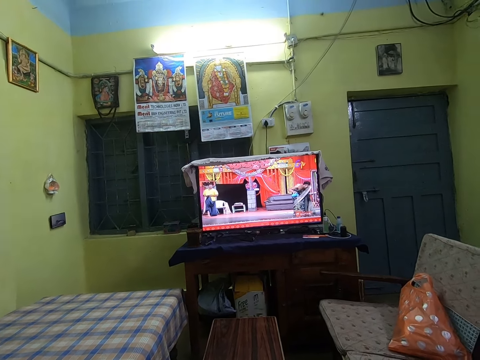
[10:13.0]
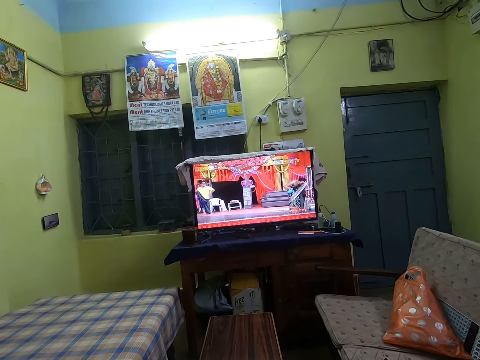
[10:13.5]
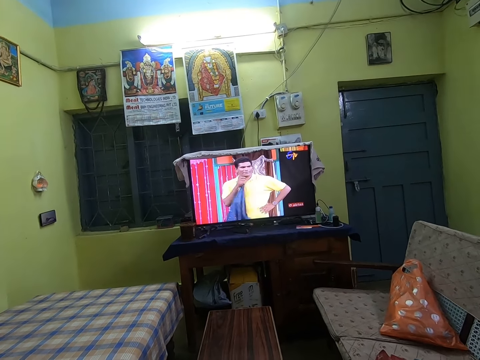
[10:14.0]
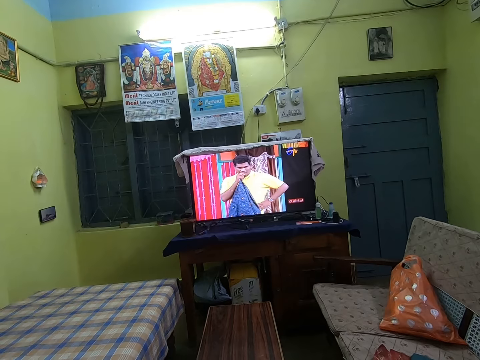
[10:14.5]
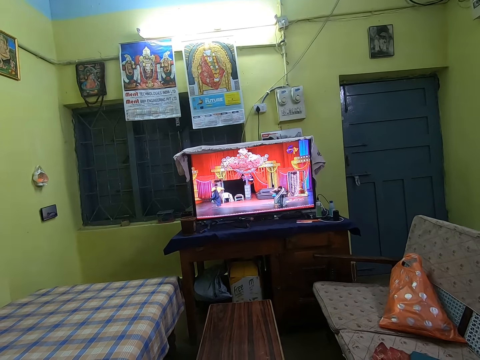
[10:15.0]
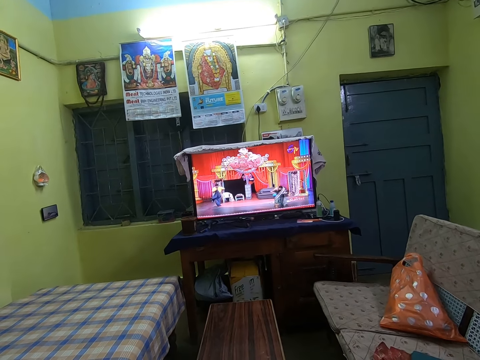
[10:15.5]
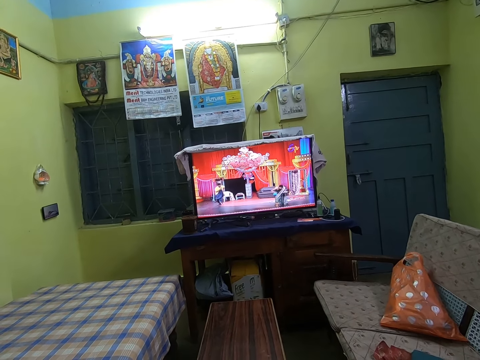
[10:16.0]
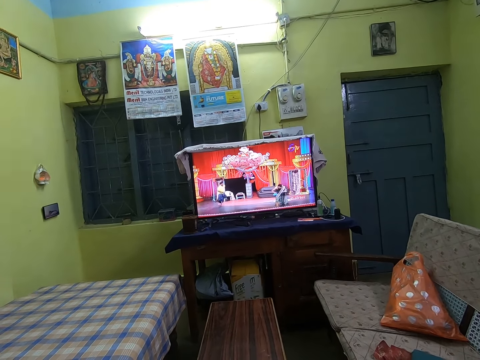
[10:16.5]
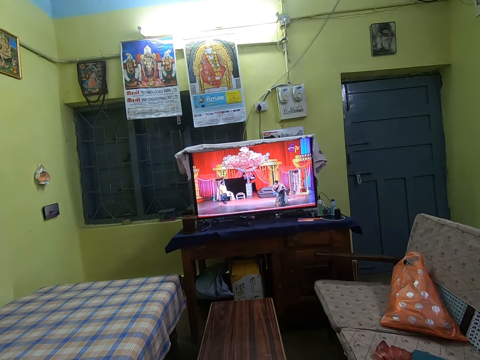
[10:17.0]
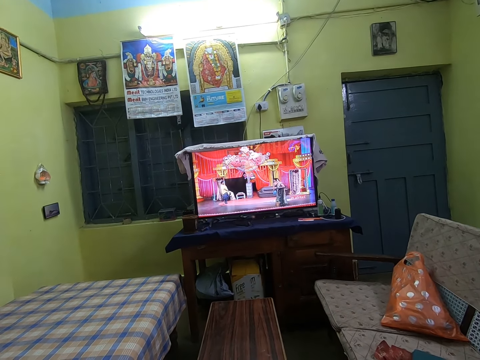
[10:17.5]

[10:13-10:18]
The camera wearer converses with the woman.

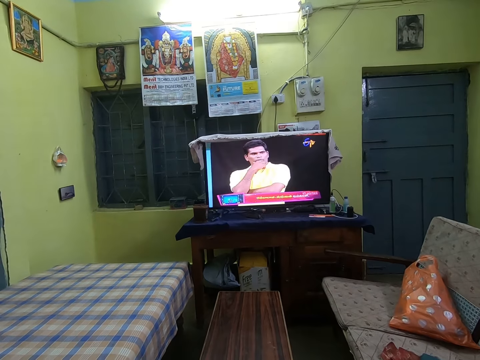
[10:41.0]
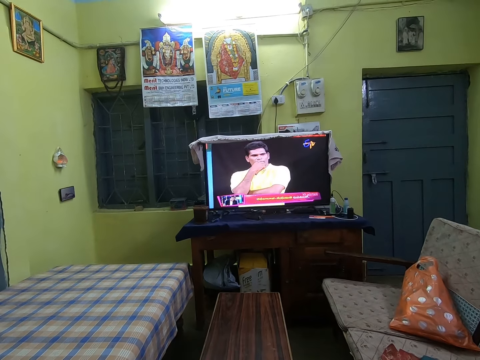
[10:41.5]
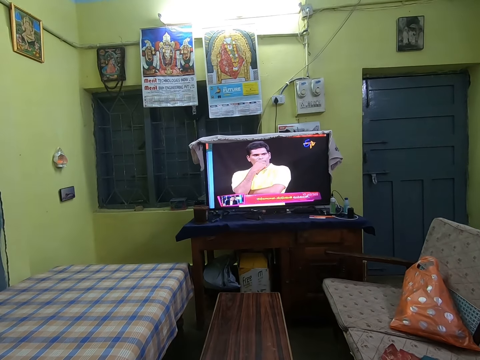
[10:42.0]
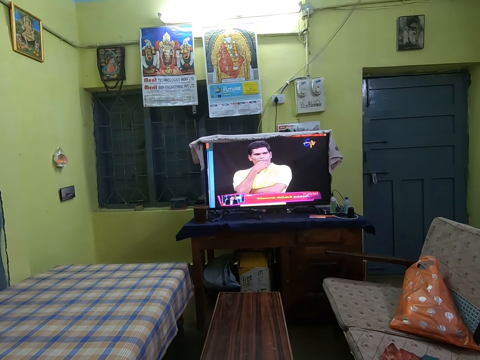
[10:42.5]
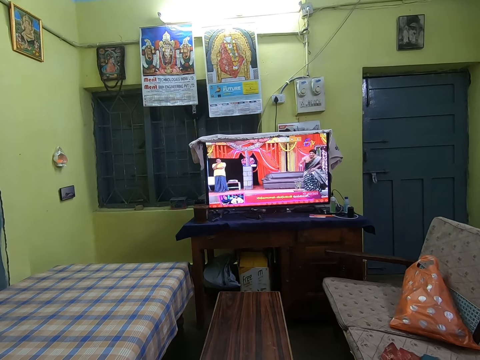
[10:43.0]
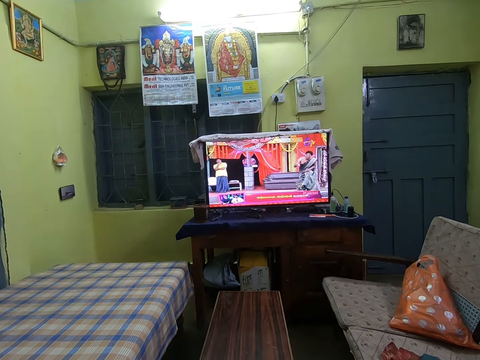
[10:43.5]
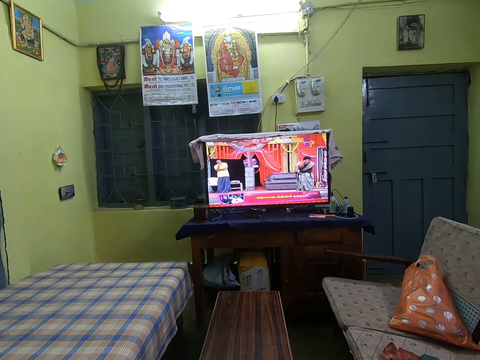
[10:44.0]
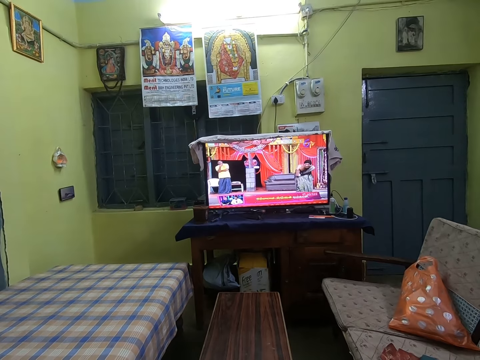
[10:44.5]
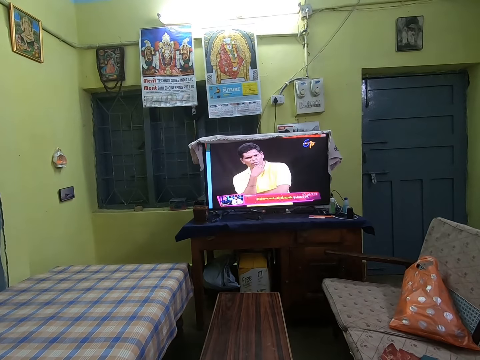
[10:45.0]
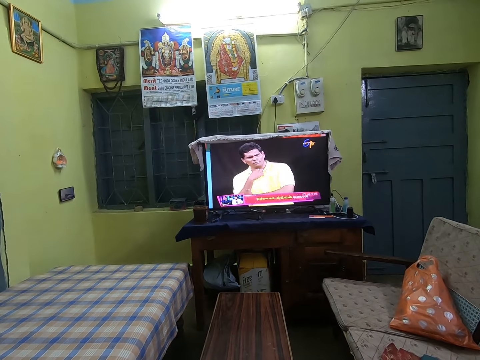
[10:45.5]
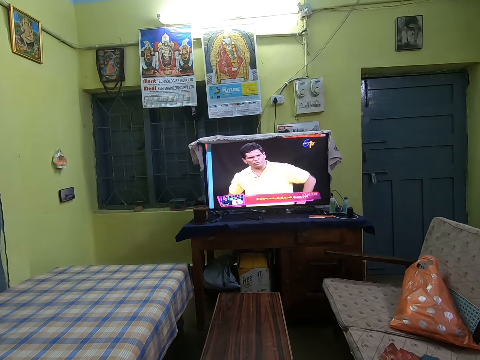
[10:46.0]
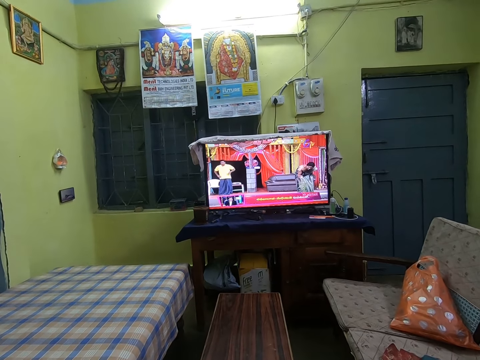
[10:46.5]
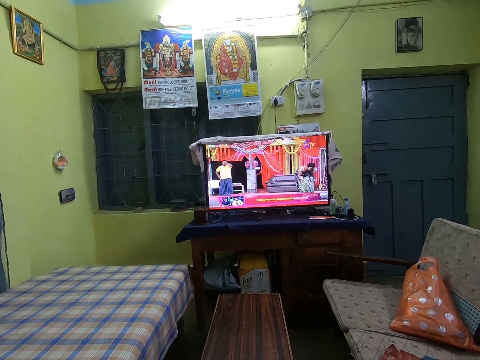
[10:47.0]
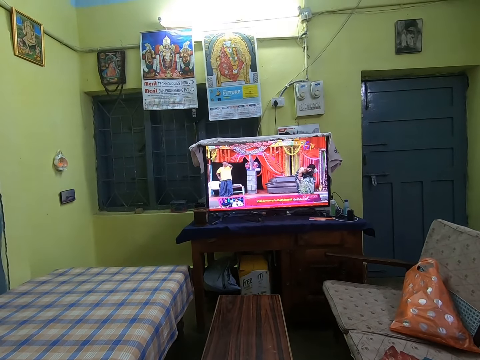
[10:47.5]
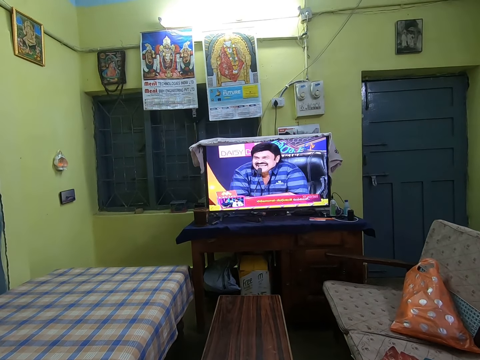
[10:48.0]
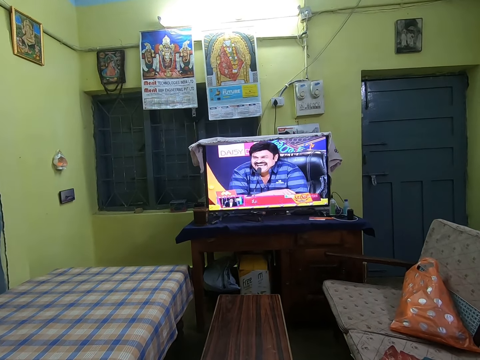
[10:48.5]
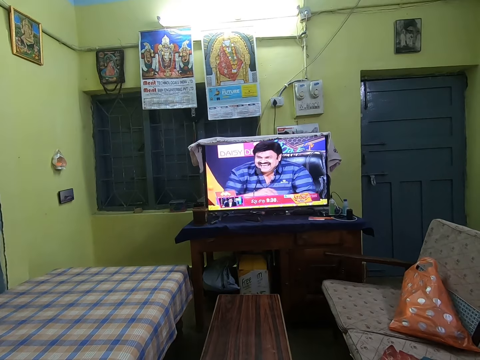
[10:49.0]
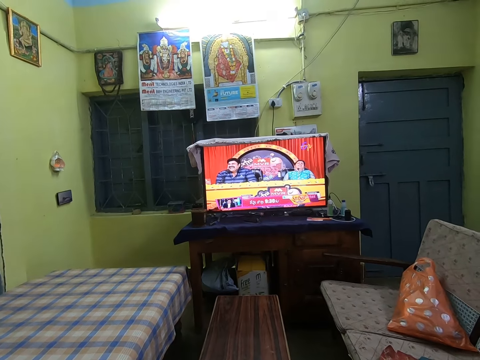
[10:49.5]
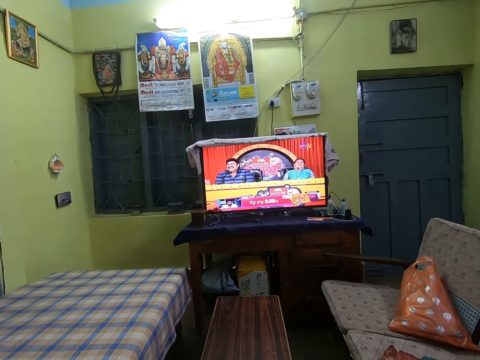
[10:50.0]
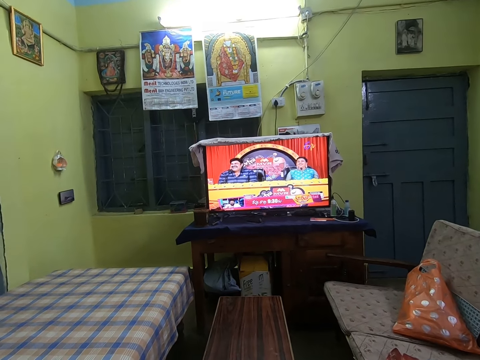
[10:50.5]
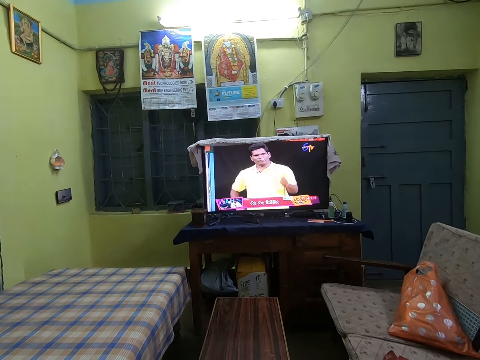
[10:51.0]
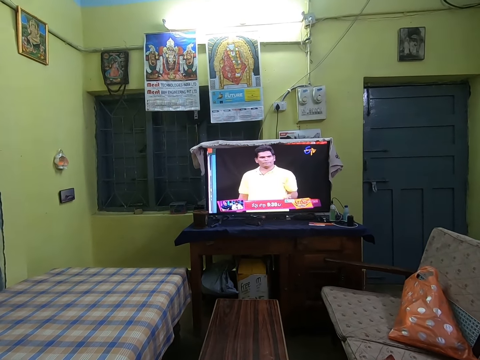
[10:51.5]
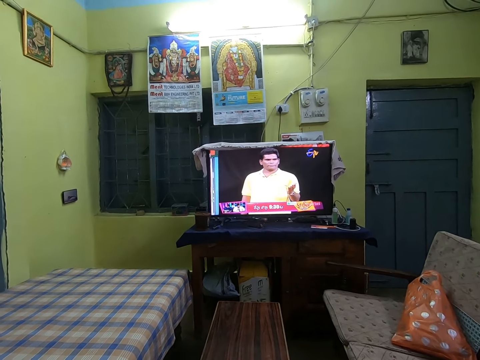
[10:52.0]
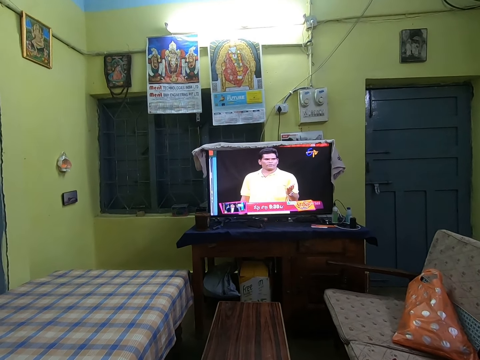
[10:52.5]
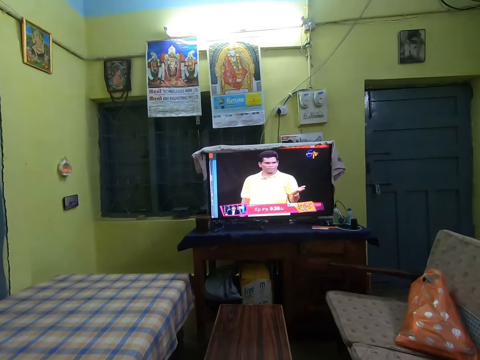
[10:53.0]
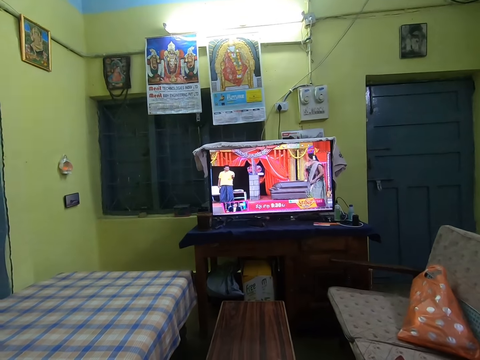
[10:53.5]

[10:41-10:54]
The woman converses with the camera wearer. The camera wearer converses with the woman.

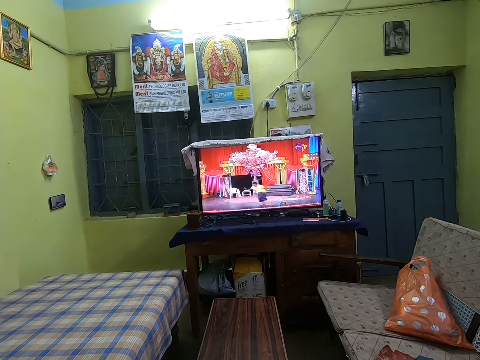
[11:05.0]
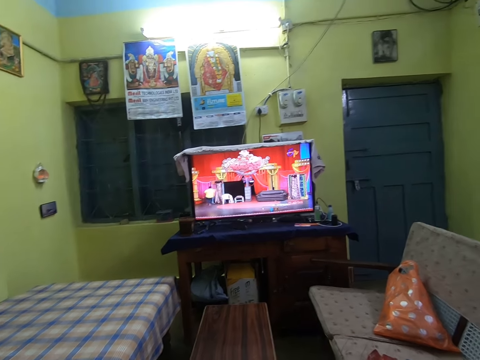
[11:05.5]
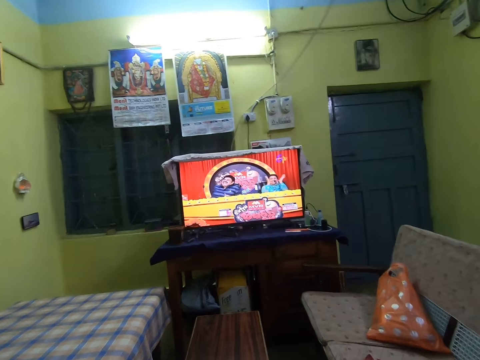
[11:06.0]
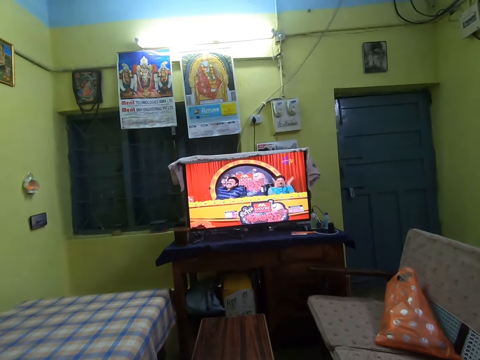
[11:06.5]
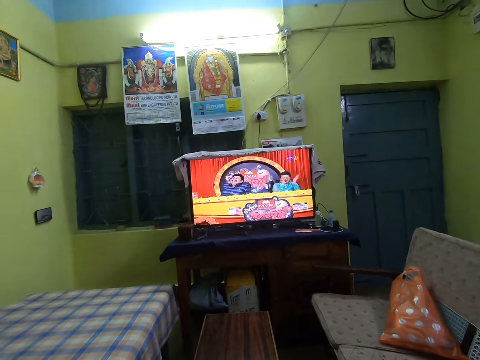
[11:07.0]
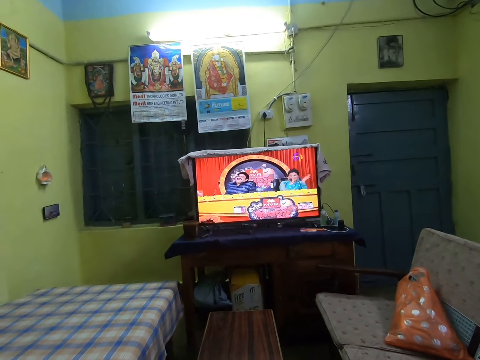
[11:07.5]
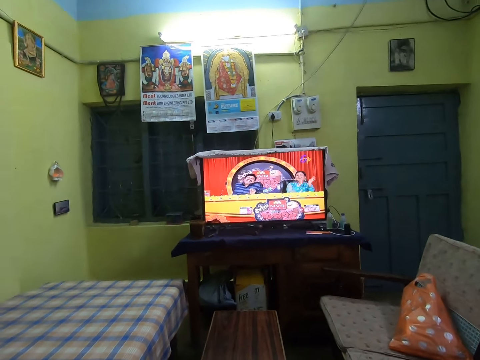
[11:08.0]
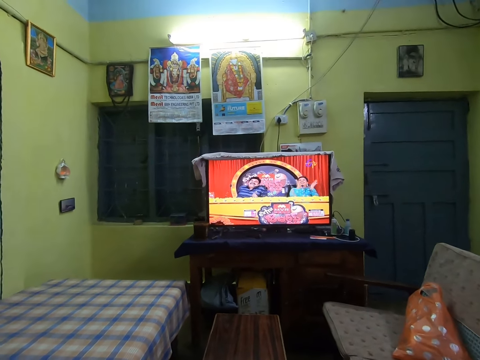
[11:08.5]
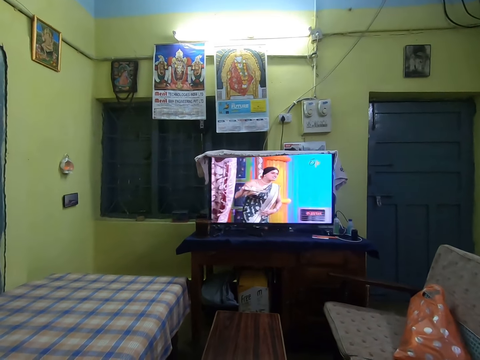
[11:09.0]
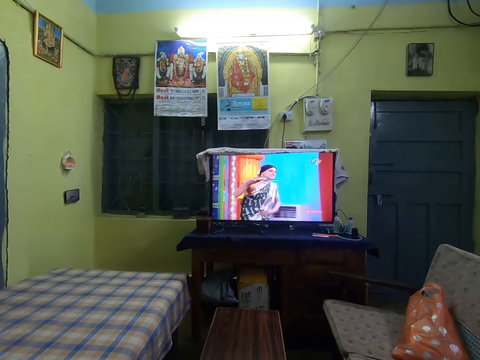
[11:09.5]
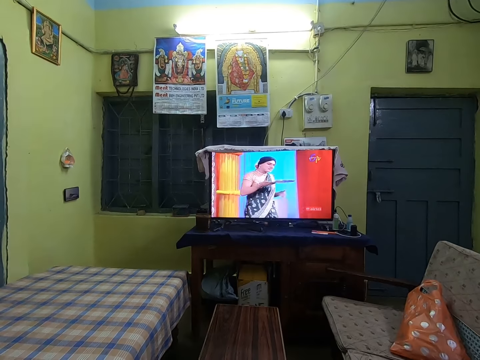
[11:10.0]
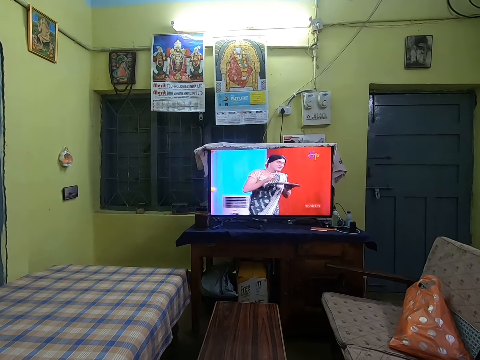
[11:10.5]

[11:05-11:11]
The camera wearer laughs.
